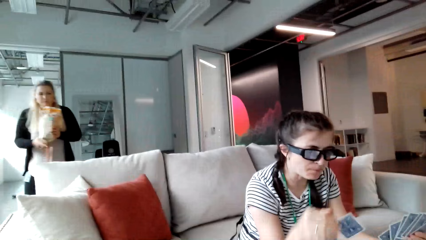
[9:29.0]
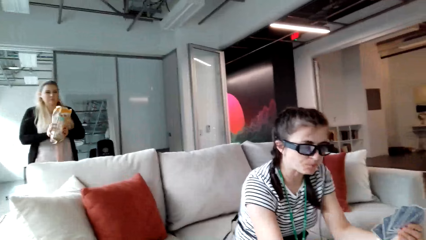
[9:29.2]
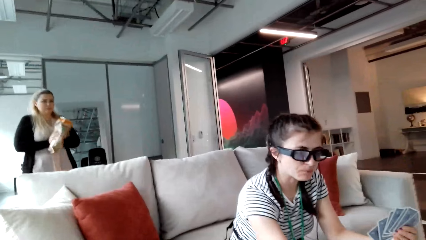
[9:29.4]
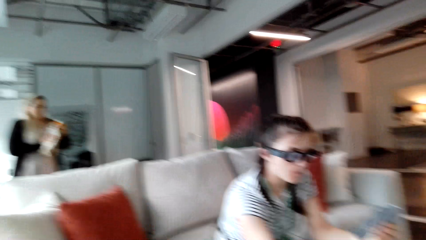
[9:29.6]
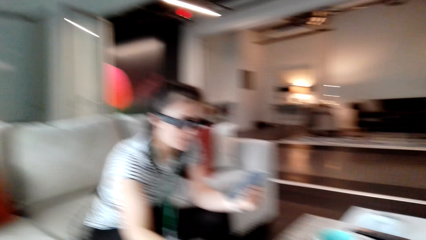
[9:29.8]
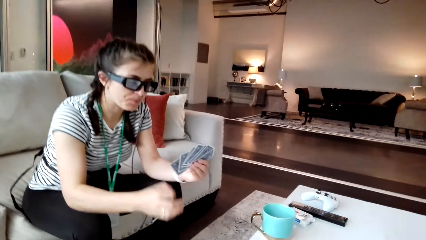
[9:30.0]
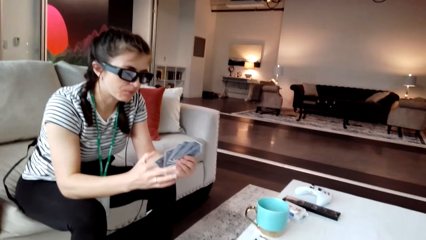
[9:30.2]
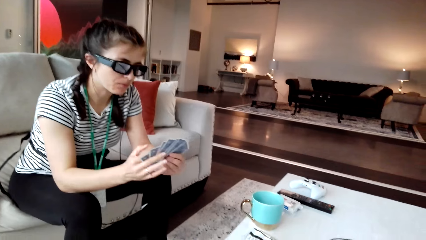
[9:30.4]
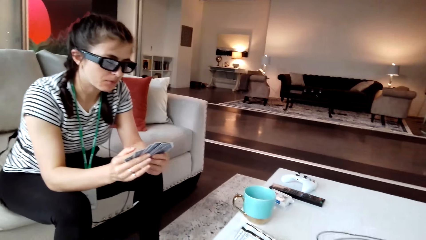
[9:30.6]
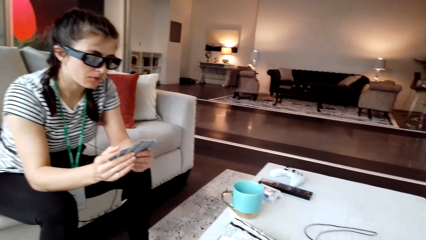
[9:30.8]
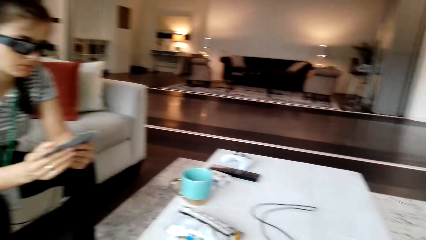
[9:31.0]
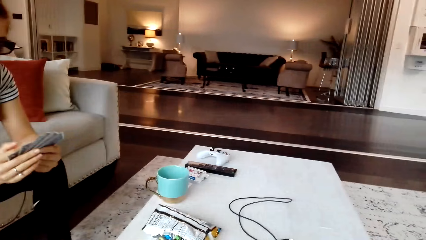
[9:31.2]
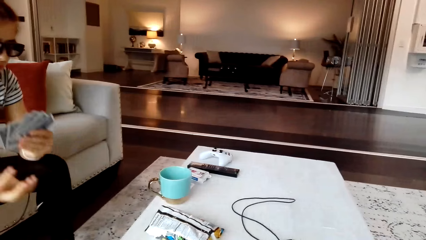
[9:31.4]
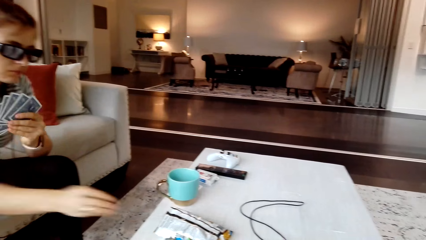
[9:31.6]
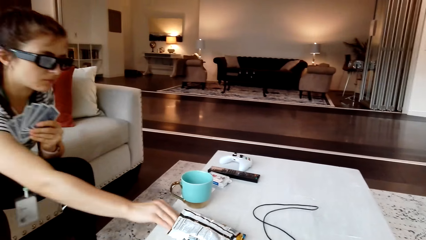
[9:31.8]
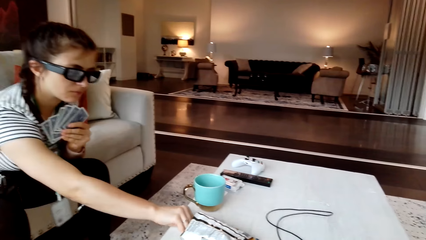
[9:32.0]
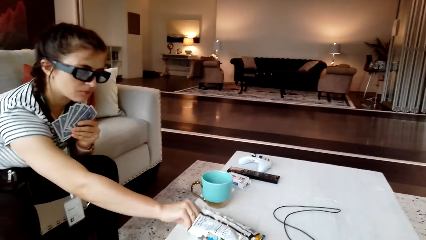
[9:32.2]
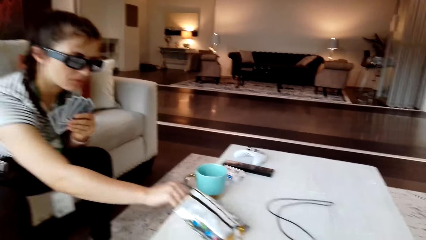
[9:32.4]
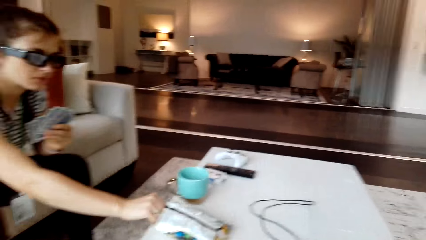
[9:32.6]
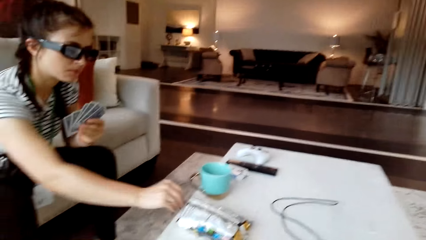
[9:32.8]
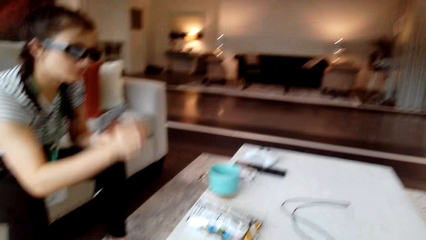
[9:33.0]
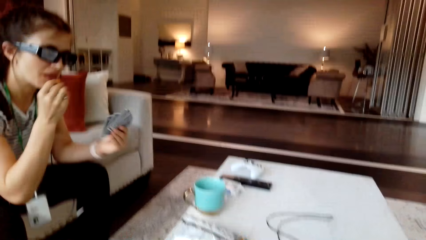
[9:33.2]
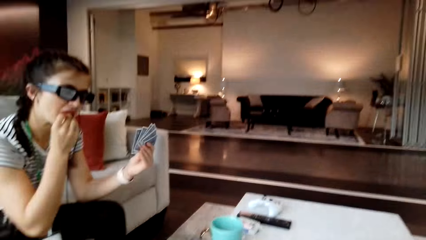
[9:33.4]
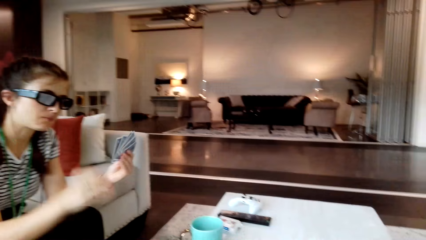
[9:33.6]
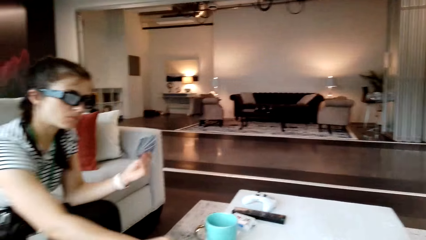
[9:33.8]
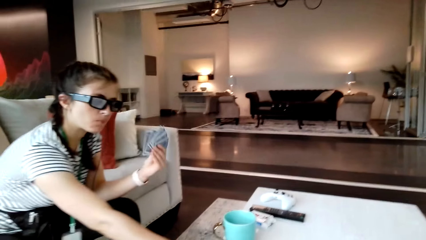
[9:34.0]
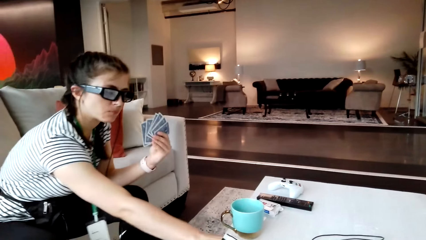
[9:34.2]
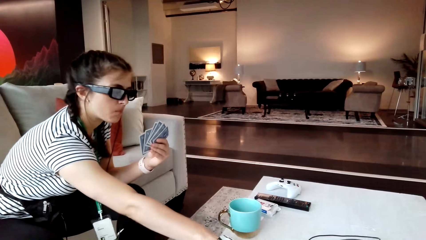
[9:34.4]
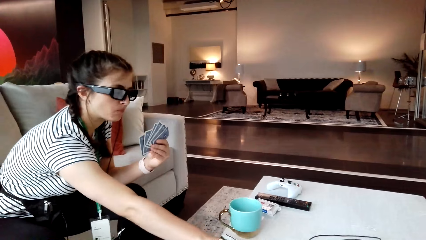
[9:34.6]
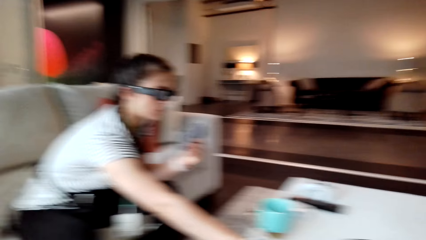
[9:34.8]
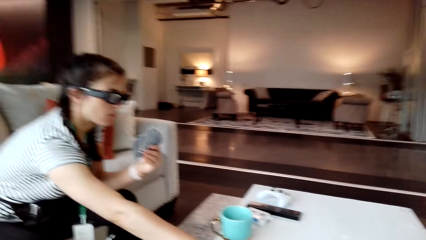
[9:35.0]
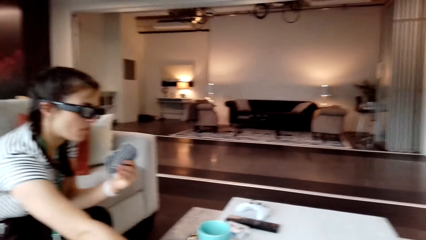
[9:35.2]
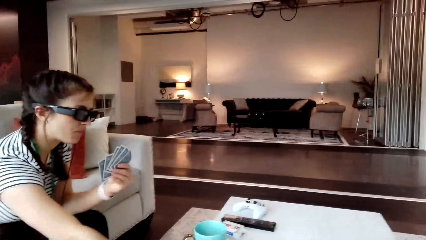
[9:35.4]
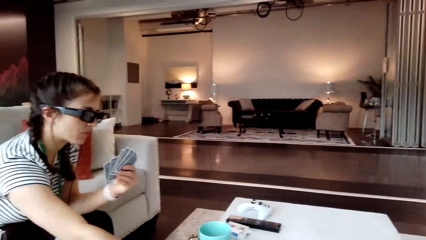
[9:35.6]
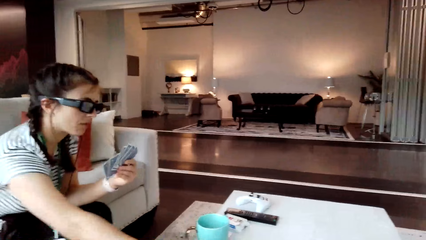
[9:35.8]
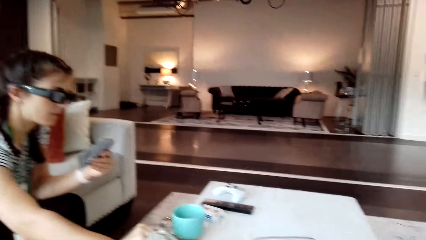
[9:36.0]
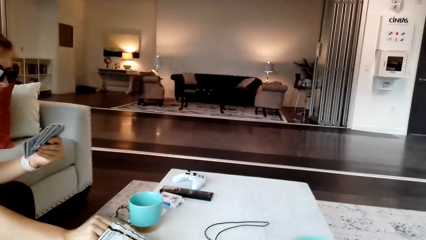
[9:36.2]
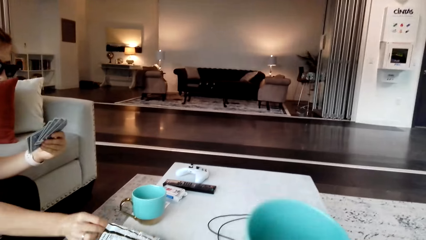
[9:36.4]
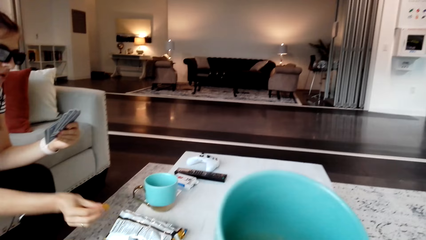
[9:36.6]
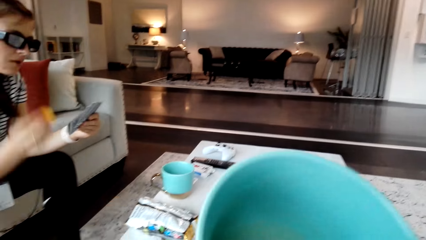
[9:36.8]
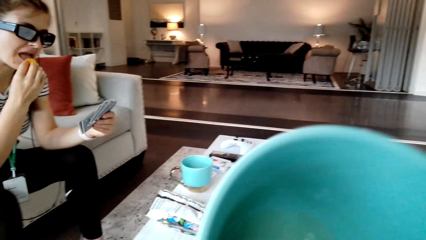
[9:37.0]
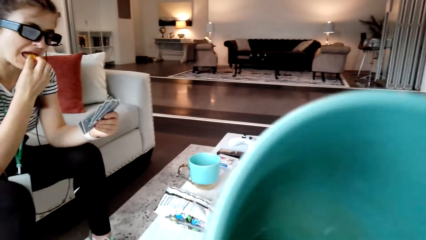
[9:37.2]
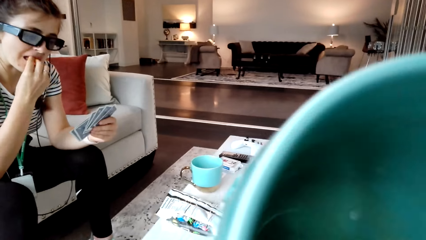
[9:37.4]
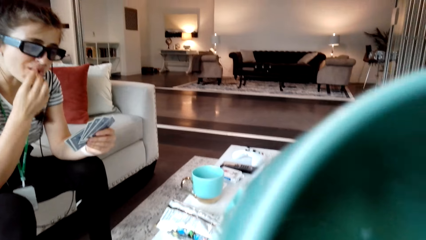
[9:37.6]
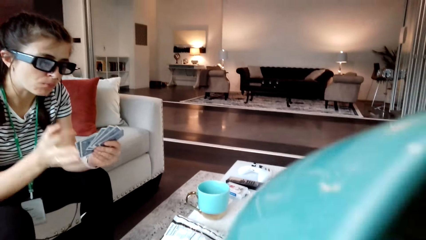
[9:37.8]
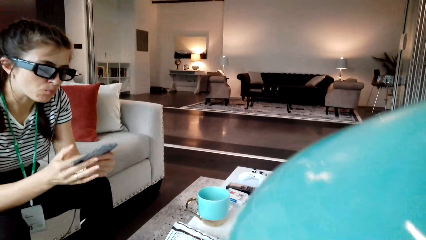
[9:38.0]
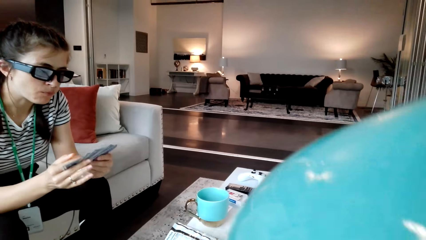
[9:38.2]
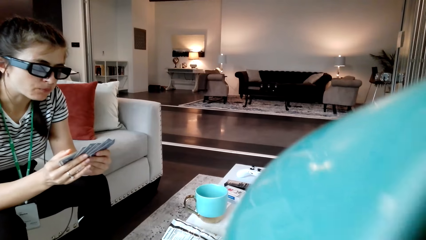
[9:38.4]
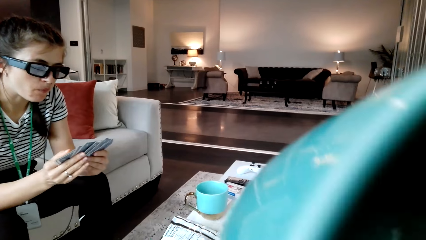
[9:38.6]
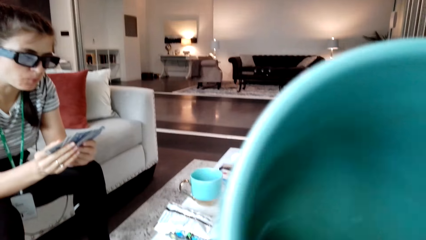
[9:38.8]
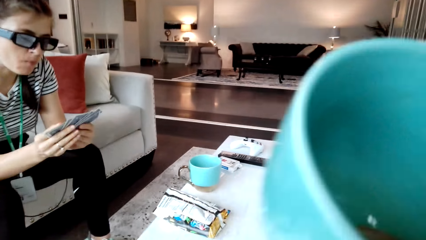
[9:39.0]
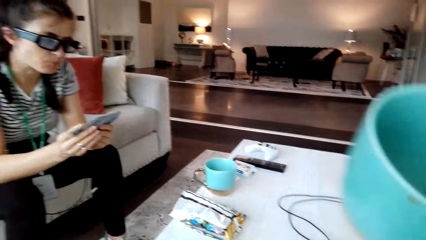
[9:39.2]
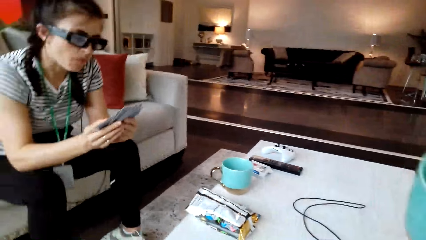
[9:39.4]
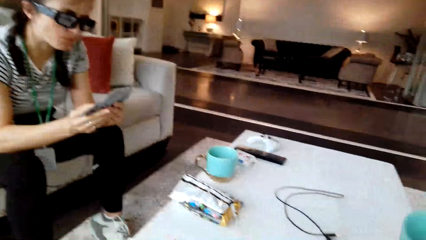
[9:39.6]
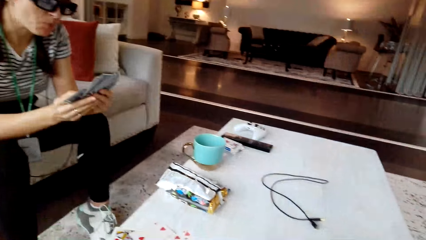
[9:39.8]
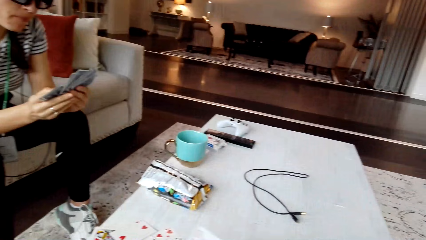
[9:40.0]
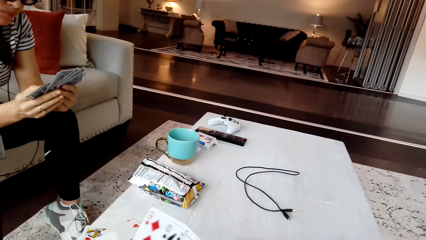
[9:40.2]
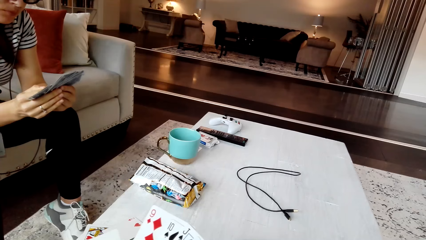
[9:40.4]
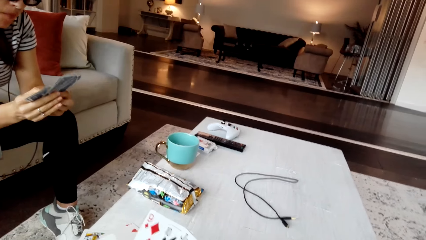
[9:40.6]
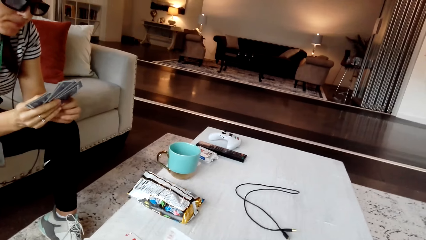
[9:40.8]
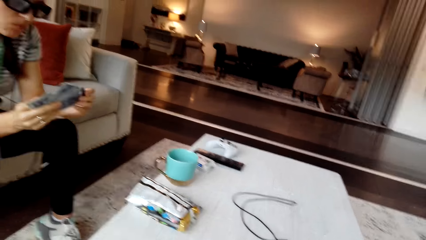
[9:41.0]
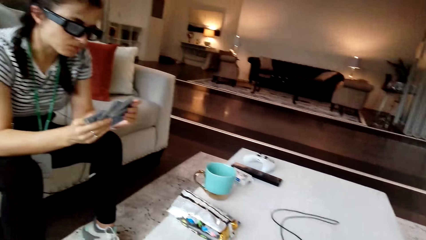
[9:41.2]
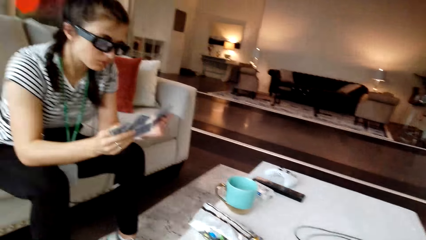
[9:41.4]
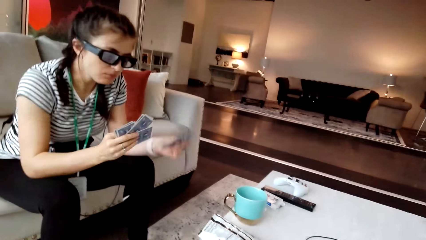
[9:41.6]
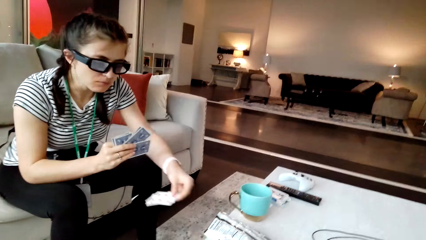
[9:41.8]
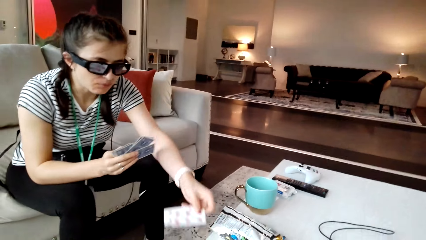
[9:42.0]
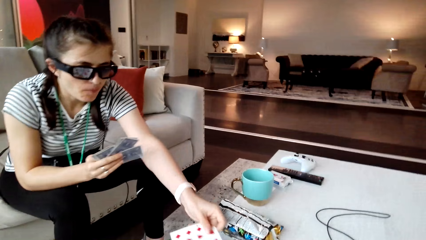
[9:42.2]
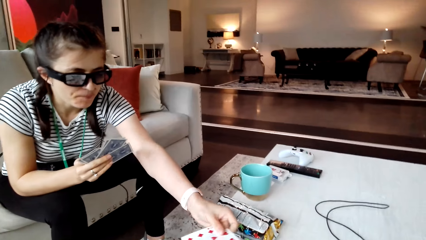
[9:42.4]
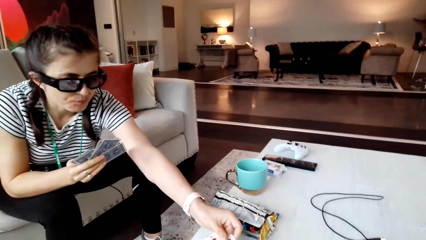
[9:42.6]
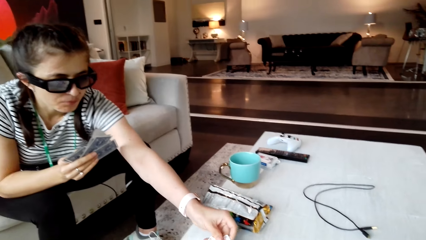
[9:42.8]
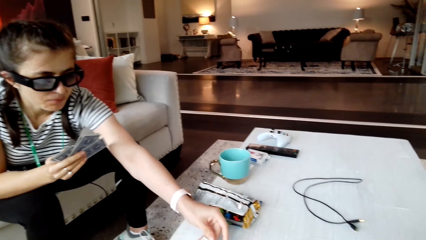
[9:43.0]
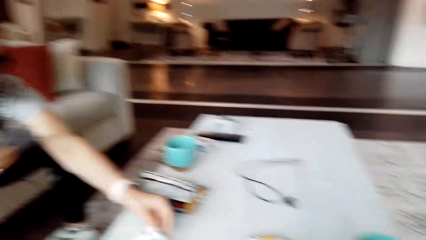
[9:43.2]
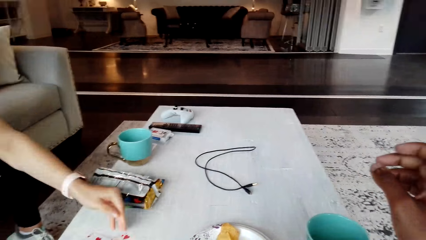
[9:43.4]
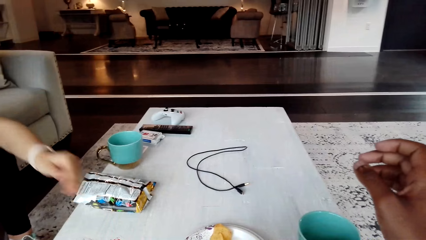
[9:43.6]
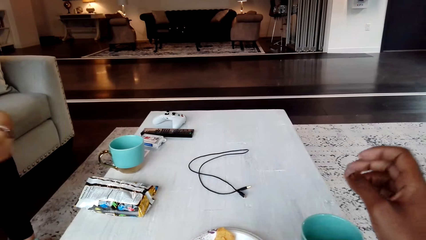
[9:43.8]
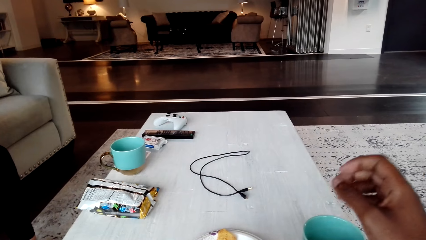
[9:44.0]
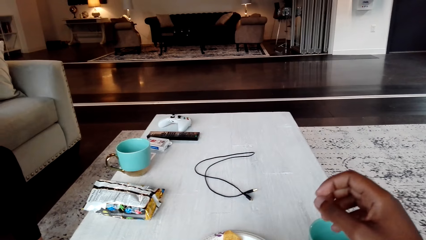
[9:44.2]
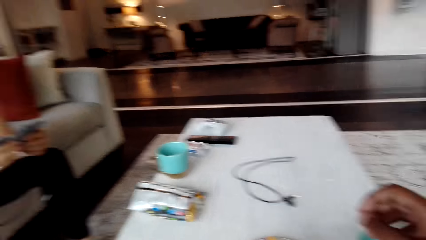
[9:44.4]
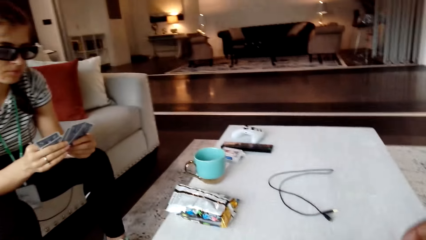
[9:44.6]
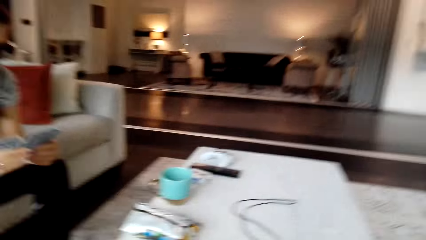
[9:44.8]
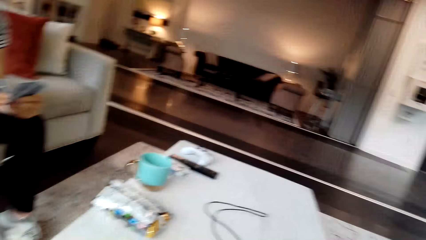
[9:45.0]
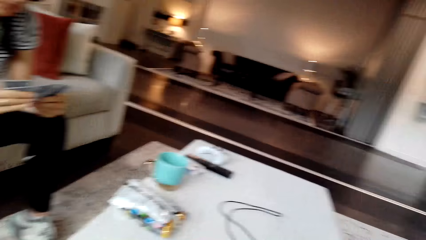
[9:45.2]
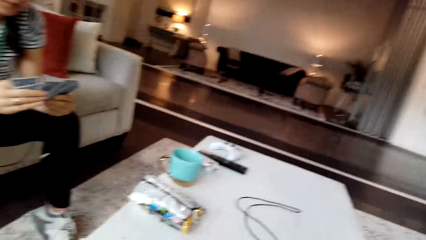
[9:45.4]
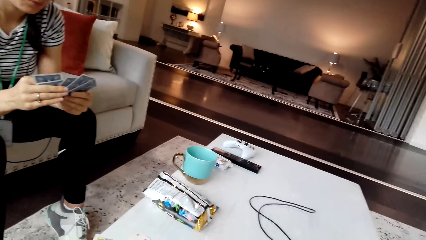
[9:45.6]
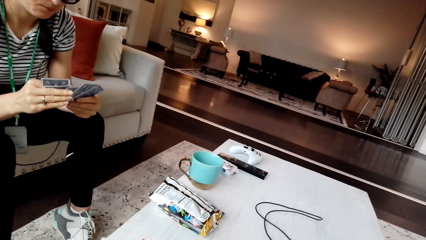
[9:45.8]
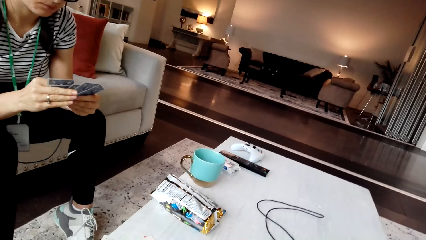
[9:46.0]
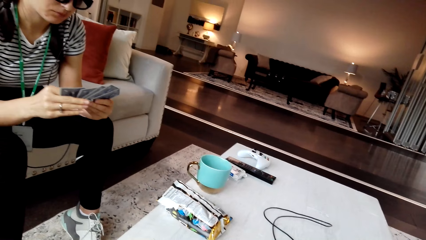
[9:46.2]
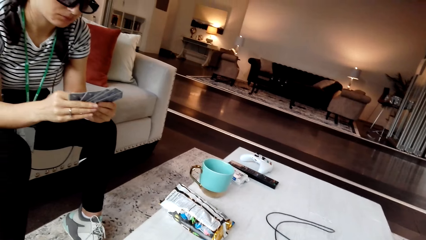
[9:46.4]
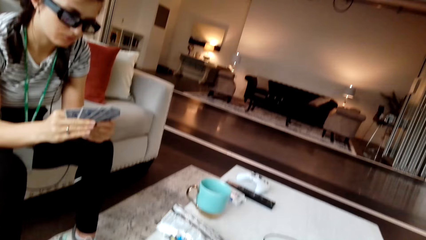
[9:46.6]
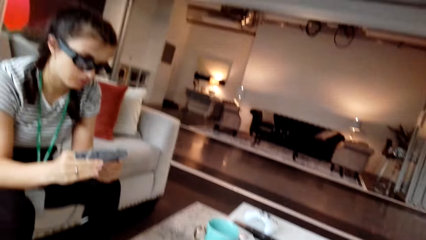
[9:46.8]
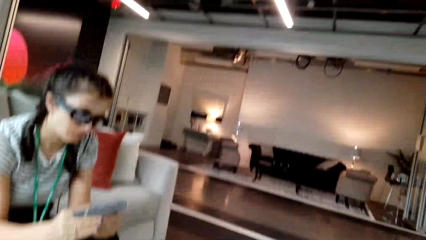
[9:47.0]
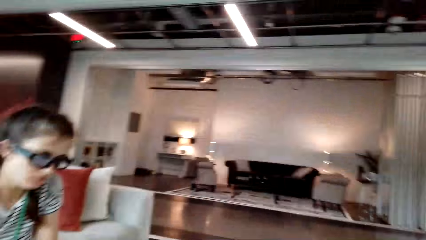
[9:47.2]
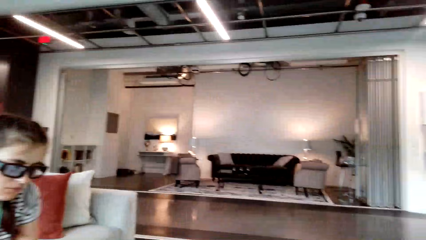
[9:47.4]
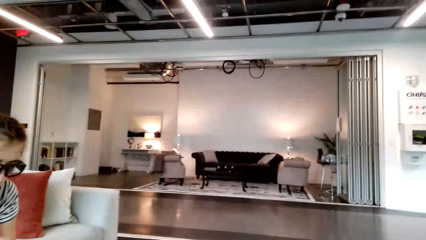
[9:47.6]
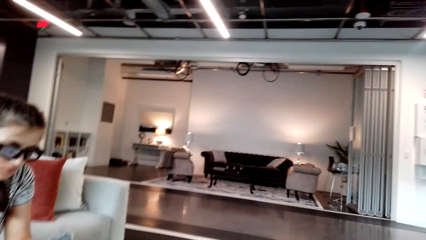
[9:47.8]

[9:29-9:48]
The camera wearer interacts with a person. The person picks a snack from the table and eats the snack. The person picks a snack from the table. The camera wearer raises a cup. The person eats the snack. The camera wearer looks around the house. They lower the cup. They hold the cards. The person puts cards on the table. The camera wearer interacts with the person. They raise the right hand. They look around.
